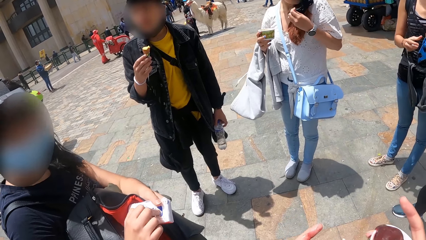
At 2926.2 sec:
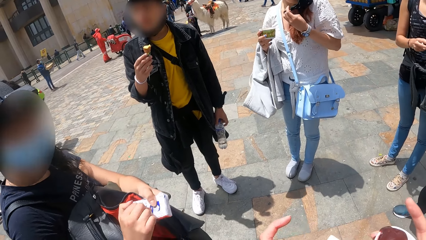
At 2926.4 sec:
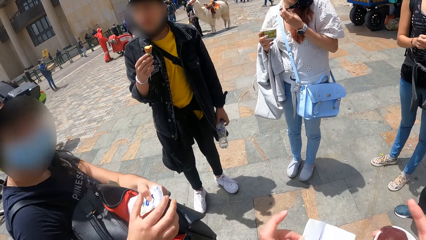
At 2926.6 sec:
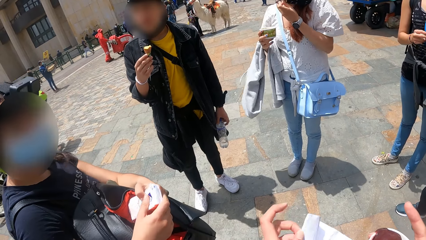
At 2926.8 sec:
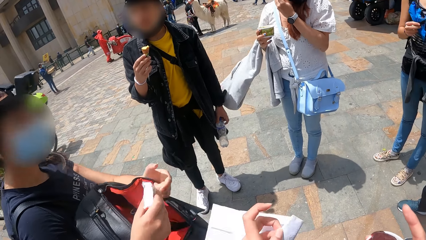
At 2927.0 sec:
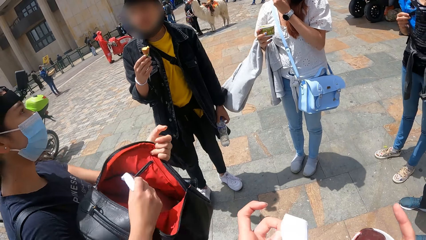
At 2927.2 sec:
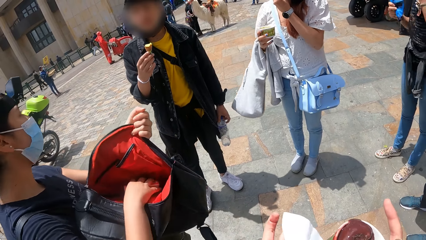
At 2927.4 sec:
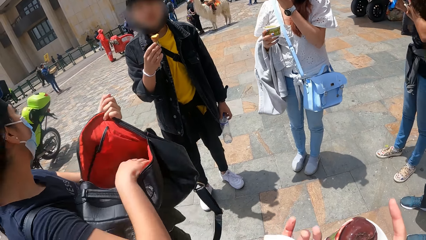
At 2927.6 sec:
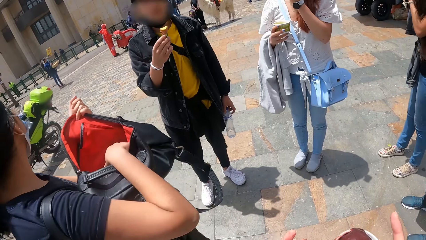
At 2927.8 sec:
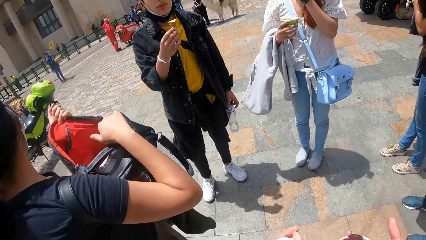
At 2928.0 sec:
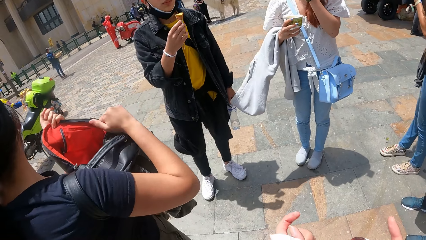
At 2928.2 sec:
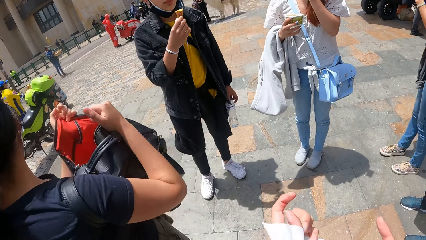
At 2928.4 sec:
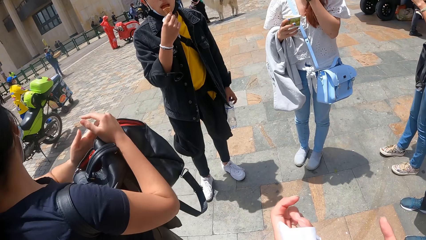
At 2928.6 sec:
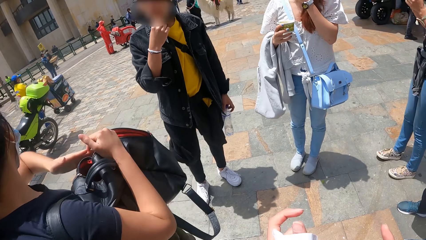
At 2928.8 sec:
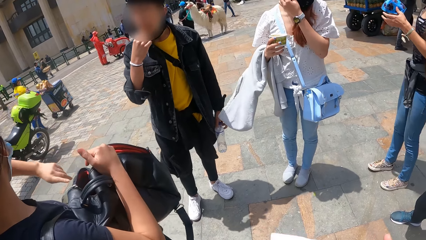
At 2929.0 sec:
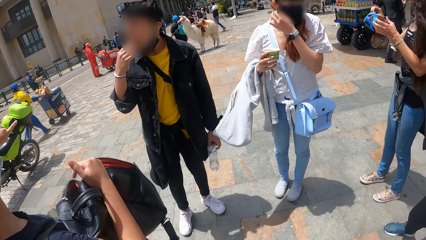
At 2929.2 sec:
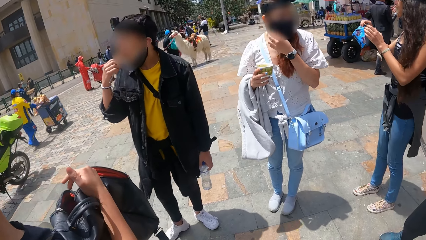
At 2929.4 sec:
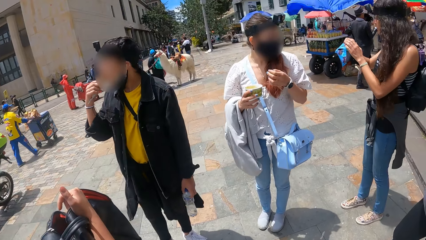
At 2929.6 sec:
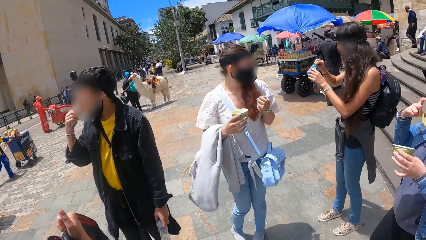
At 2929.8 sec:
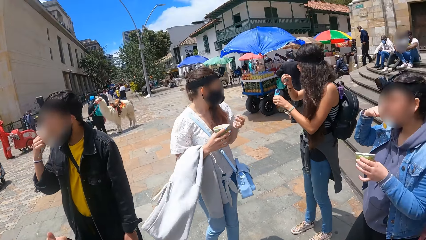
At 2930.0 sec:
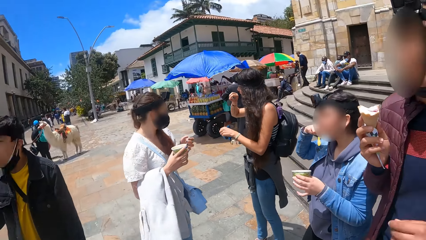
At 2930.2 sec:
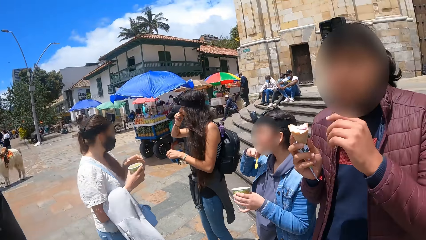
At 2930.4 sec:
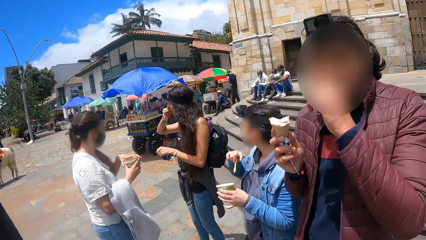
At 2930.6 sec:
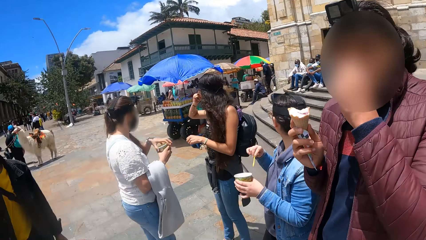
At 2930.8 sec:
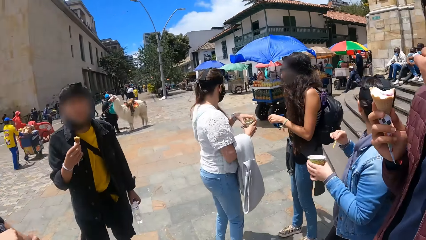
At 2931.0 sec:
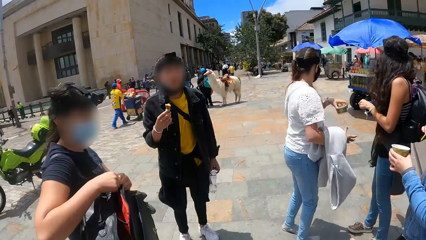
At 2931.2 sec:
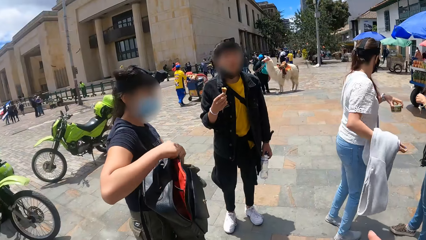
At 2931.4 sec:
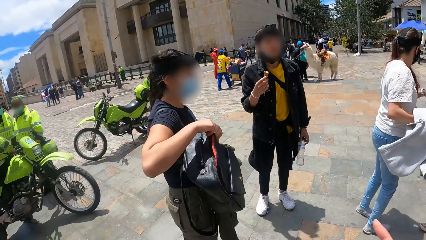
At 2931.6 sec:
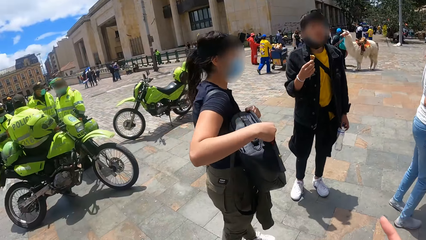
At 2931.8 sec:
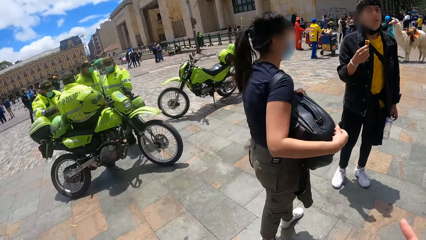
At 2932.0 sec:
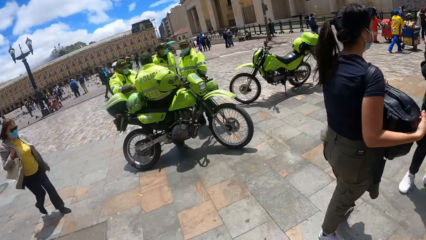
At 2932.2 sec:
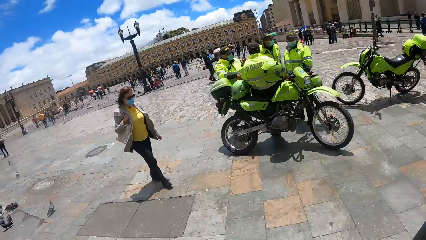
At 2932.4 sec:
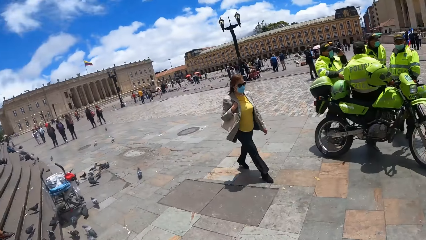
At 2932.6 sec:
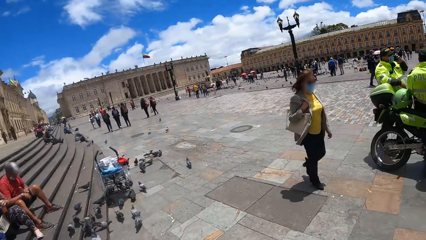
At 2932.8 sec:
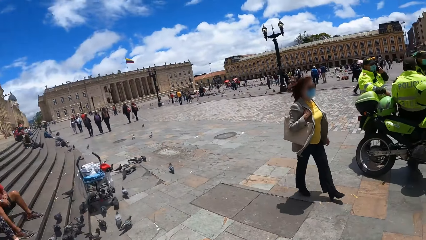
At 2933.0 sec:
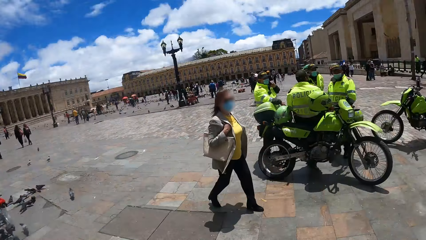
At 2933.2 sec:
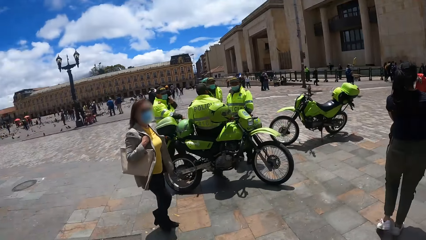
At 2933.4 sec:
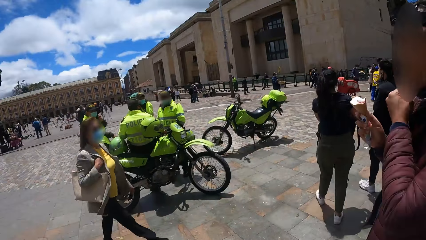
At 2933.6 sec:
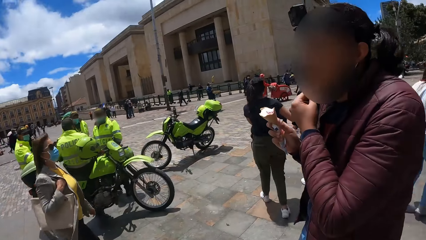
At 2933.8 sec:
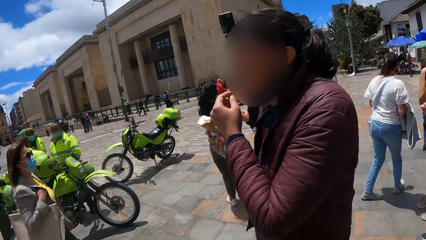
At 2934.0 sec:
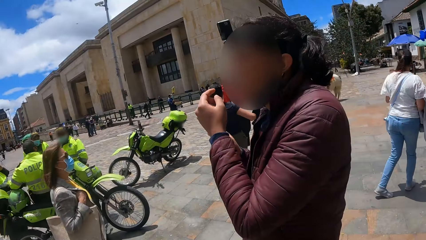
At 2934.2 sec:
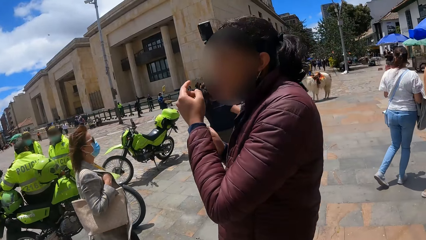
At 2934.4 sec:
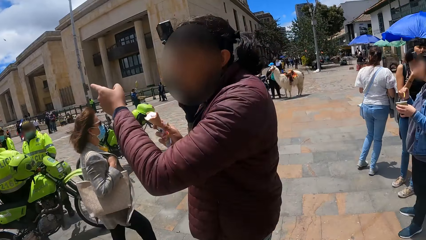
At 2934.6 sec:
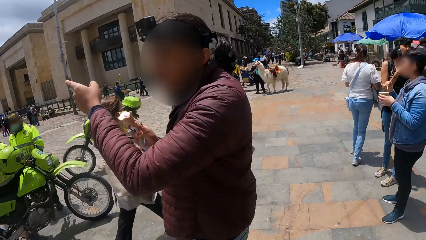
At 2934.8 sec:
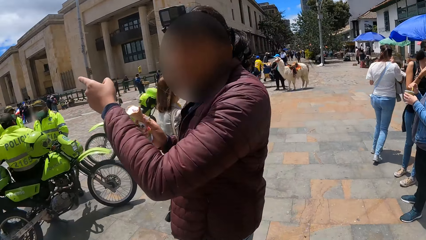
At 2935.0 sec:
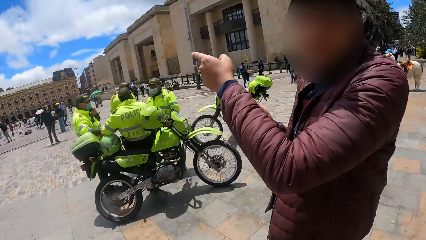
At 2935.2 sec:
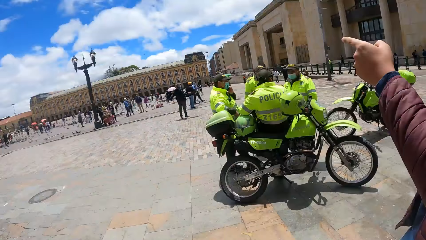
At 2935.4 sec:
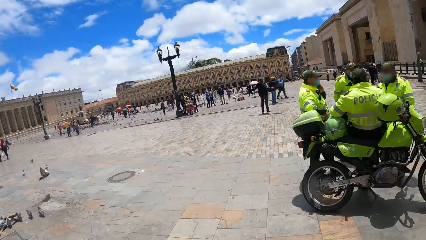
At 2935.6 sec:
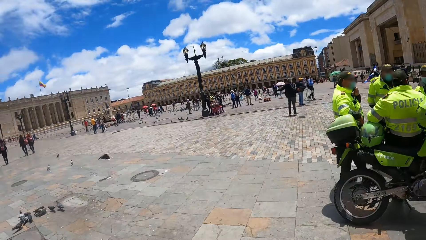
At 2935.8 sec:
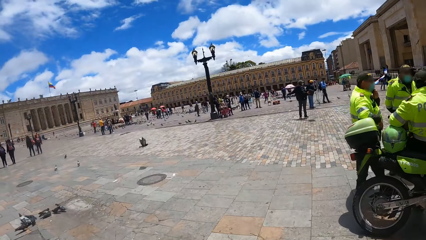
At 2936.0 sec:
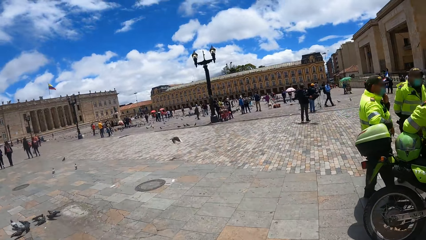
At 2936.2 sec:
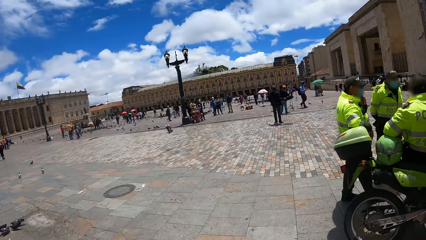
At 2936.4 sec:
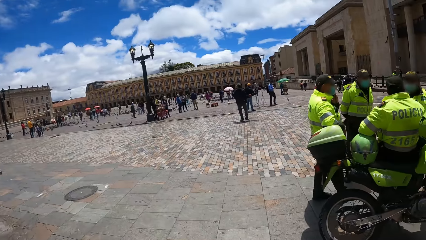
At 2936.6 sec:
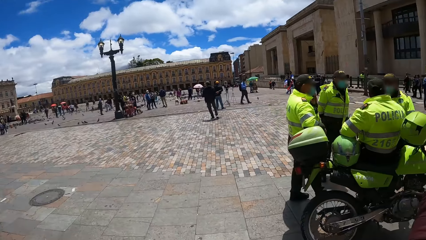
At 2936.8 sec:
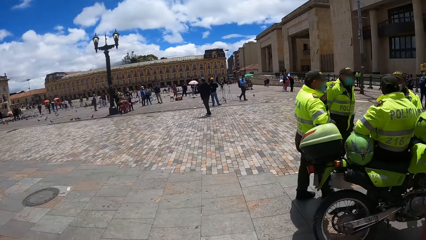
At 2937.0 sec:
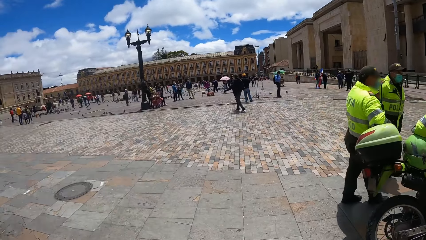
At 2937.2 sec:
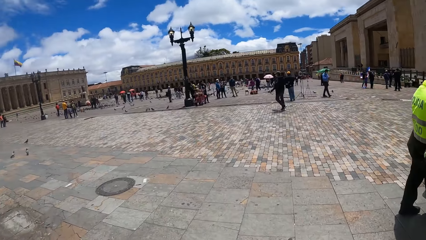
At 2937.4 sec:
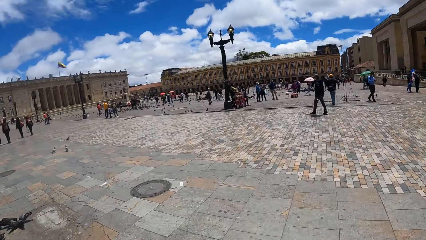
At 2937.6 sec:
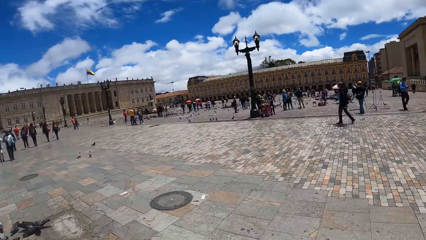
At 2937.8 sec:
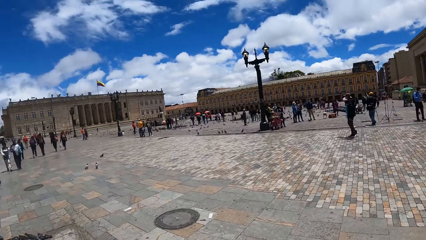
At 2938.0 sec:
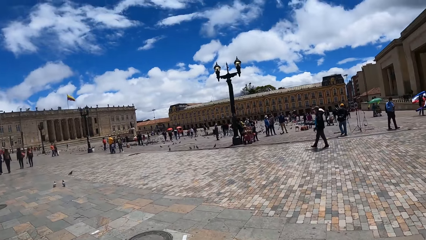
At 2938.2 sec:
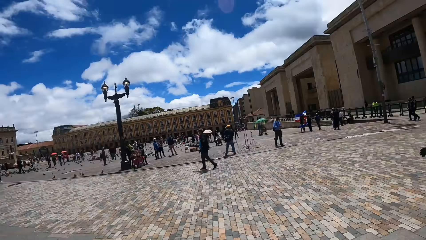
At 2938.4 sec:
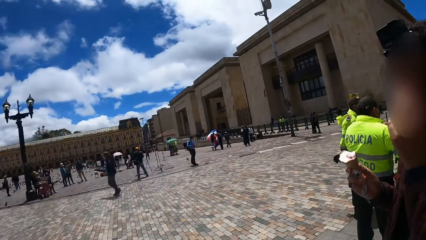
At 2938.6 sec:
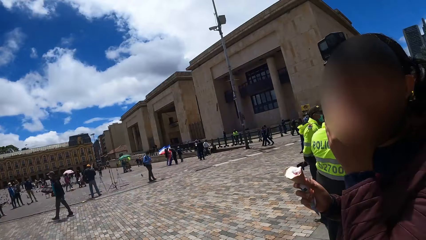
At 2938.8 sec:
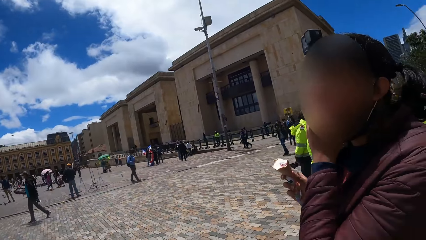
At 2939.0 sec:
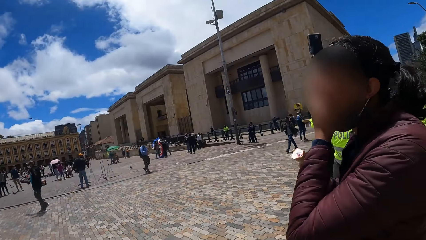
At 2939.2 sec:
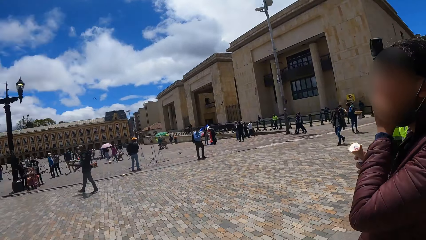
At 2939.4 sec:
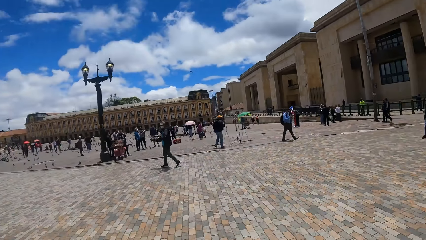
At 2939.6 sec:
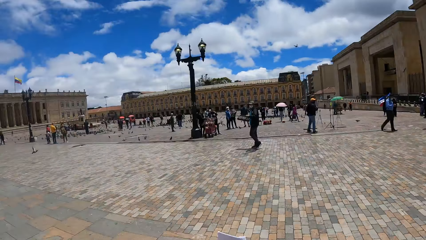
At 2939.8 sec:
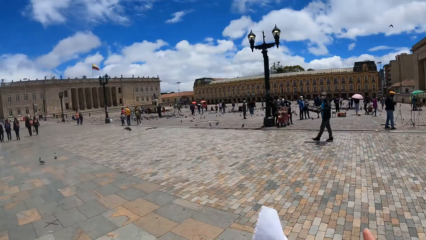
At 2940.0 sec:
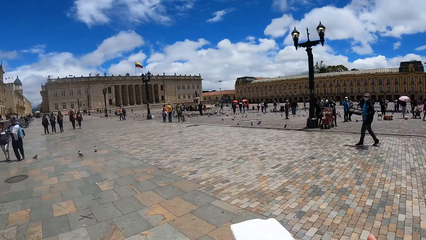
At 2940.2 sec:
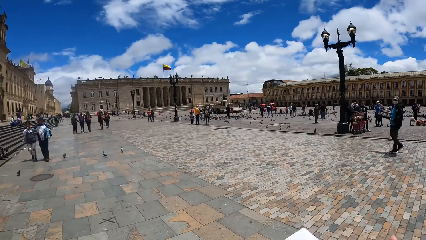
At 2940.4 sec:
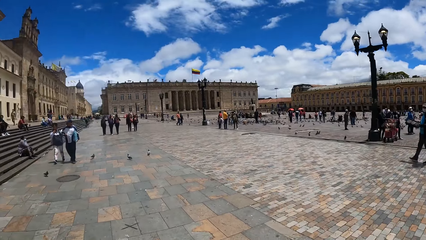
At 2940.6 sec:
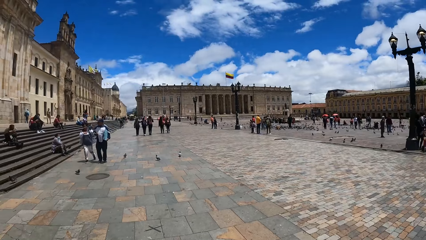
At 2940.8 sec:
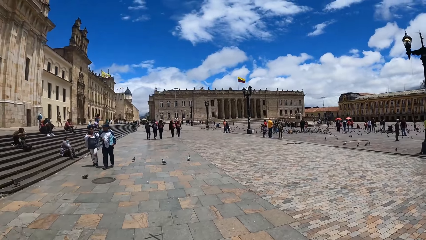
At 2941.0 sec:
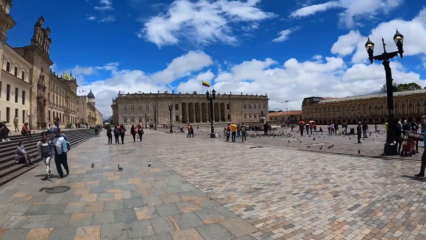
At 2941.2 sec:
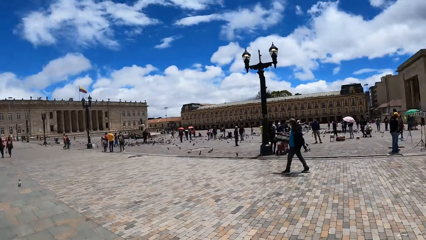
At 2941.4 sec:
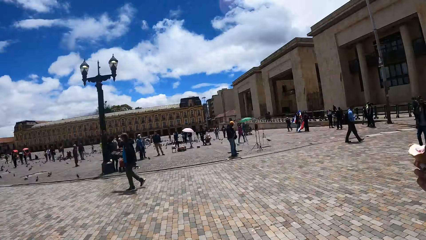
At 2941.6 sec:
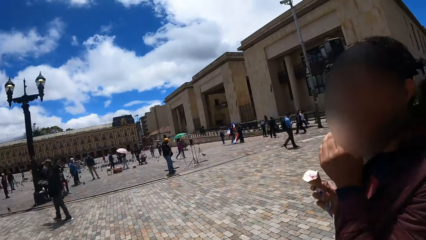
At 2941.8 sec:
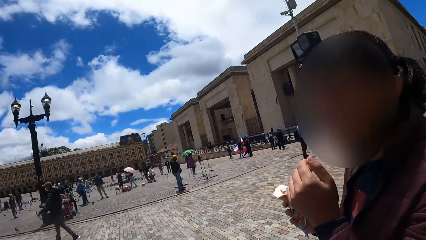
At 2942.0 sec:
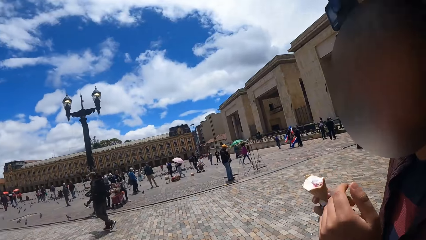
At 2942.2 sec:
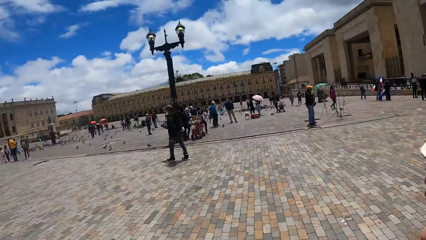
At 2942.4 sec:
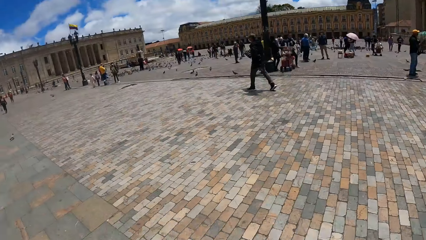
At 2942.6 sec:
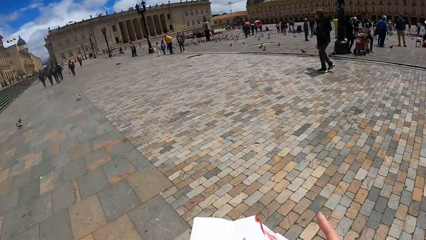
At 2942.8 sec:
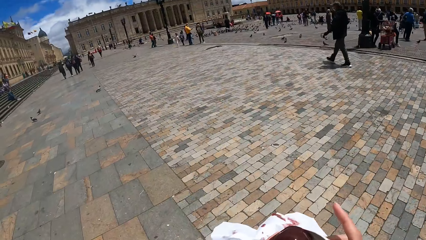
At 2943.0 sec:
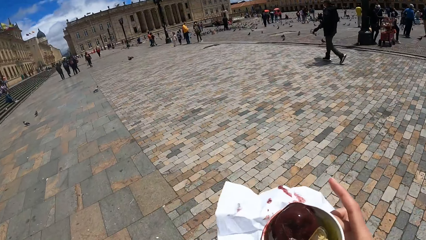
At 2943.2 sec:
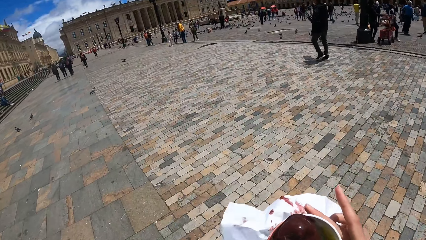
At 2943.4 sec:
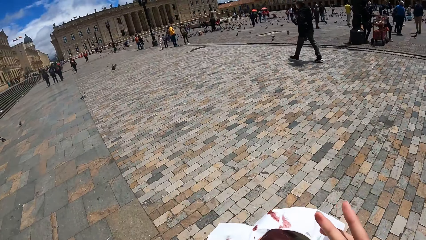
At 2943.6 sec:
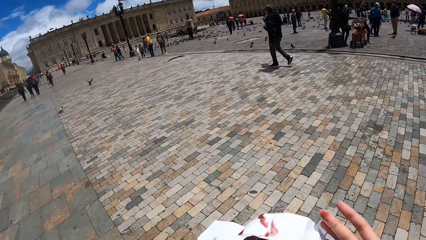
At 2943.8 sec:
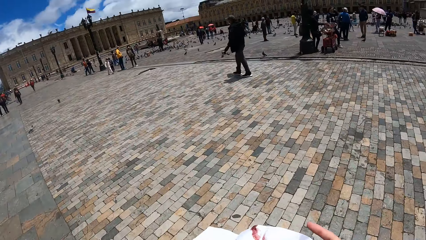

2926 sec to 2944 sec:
The person puts the napkin in her bag. The camera wearer spreads the napkin. They look at a man. They look around the compound. They interact with a person. They walk around the compound. They look around. They move around. They converse with the man.
